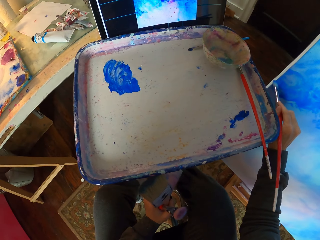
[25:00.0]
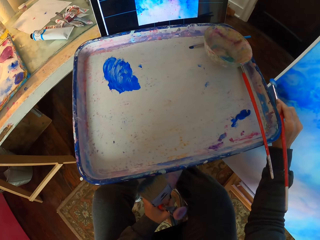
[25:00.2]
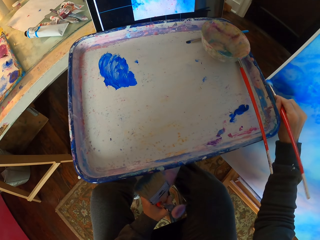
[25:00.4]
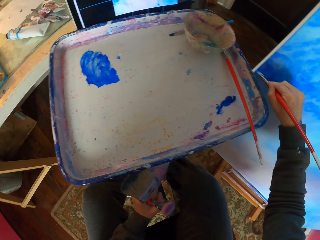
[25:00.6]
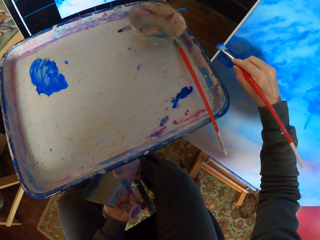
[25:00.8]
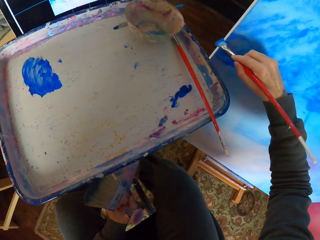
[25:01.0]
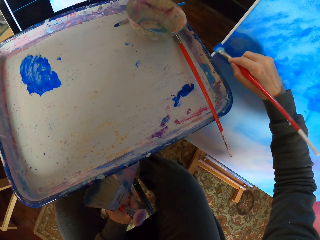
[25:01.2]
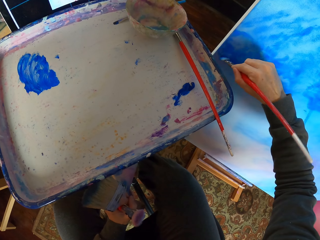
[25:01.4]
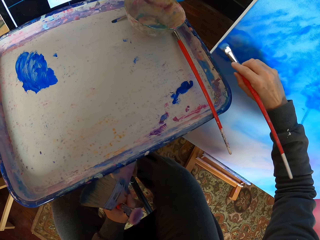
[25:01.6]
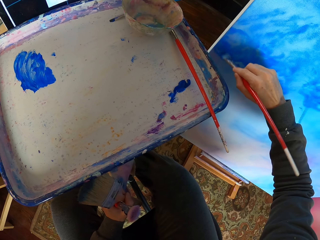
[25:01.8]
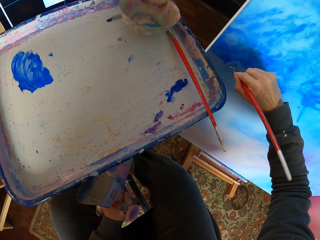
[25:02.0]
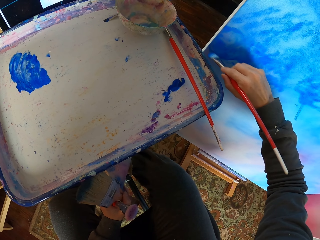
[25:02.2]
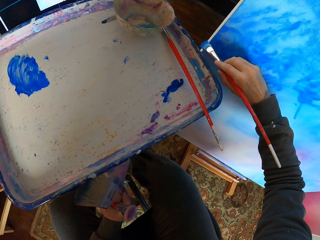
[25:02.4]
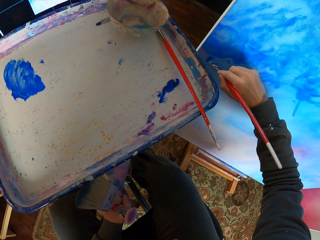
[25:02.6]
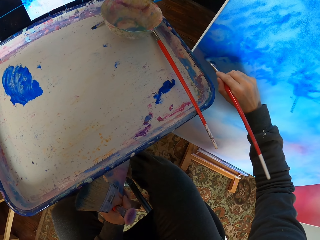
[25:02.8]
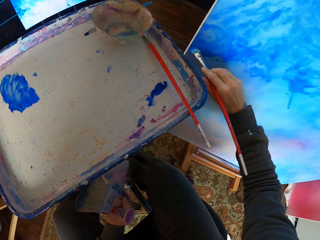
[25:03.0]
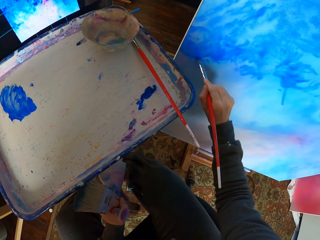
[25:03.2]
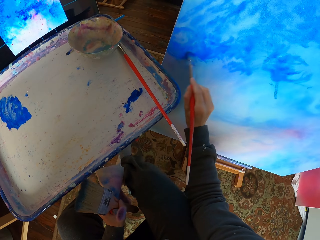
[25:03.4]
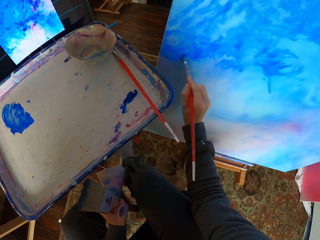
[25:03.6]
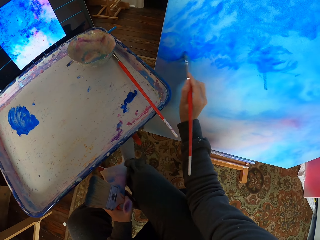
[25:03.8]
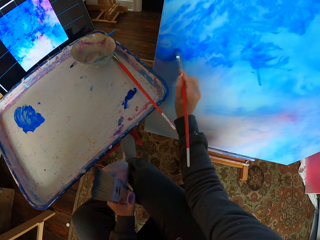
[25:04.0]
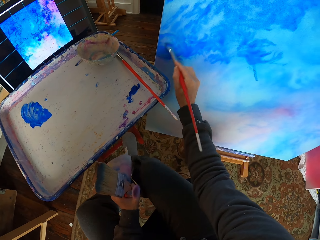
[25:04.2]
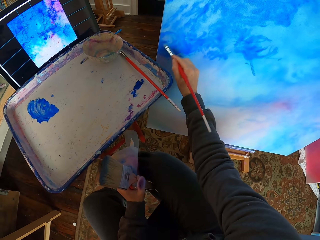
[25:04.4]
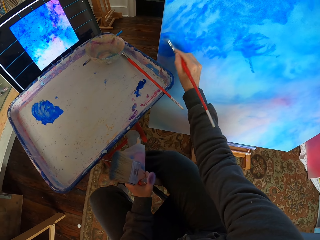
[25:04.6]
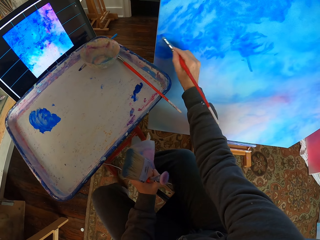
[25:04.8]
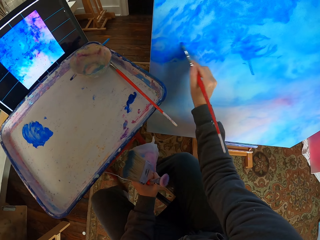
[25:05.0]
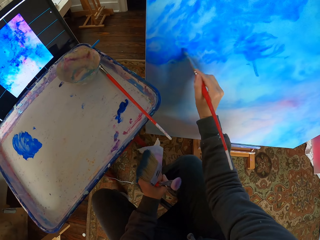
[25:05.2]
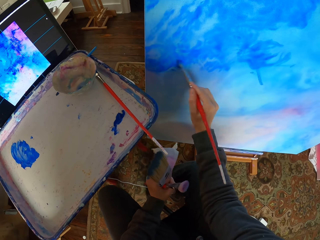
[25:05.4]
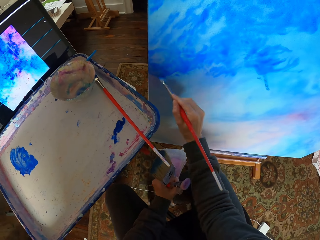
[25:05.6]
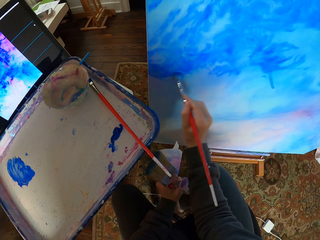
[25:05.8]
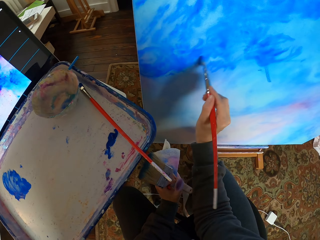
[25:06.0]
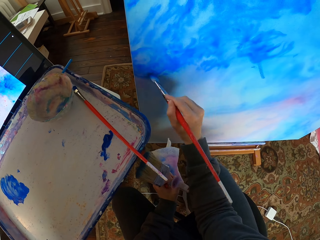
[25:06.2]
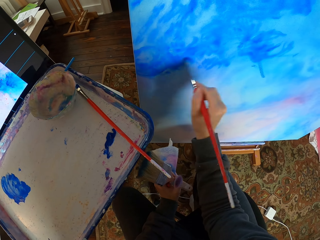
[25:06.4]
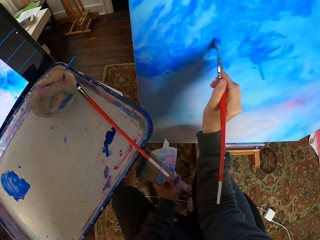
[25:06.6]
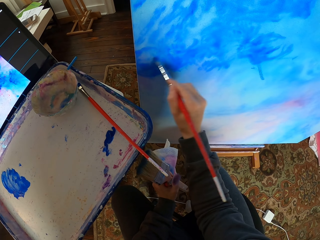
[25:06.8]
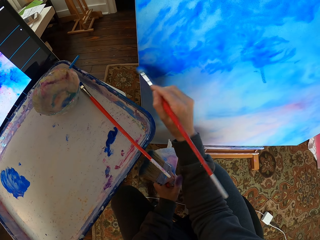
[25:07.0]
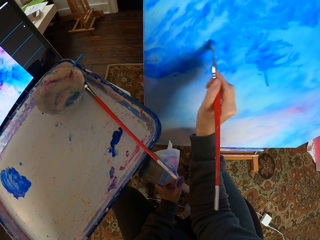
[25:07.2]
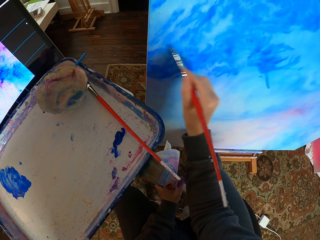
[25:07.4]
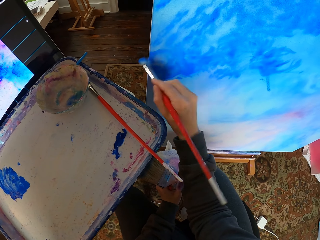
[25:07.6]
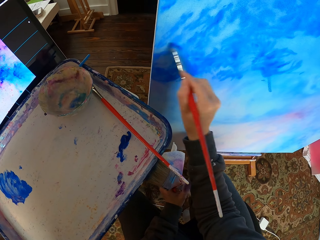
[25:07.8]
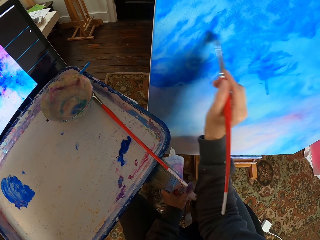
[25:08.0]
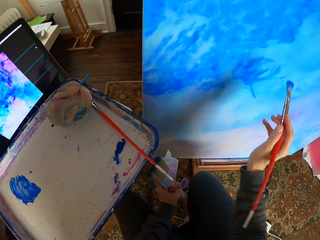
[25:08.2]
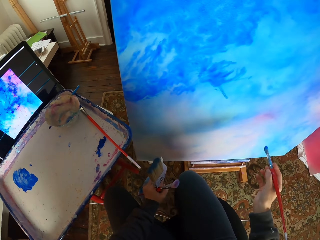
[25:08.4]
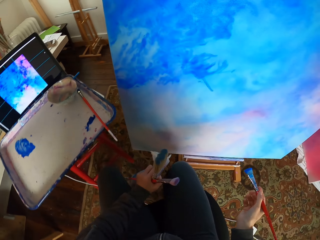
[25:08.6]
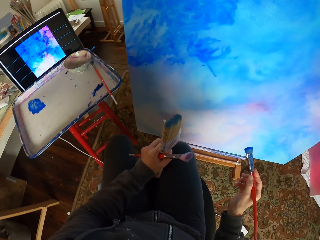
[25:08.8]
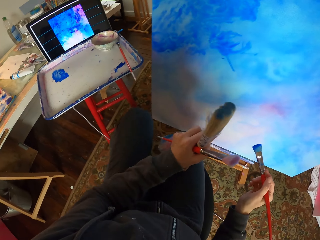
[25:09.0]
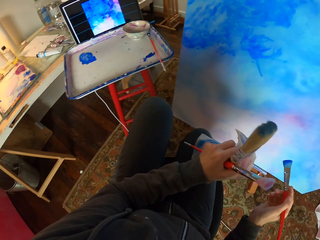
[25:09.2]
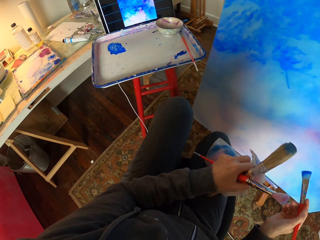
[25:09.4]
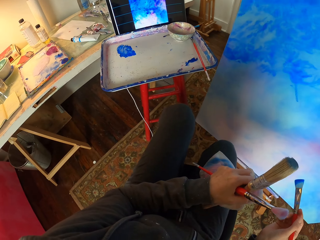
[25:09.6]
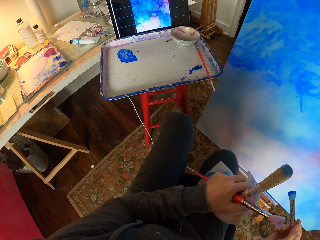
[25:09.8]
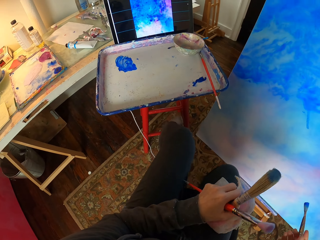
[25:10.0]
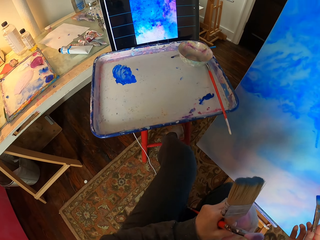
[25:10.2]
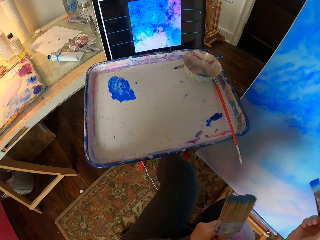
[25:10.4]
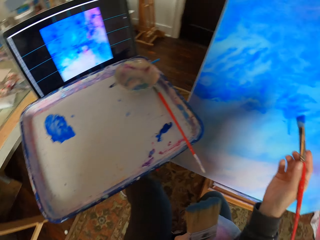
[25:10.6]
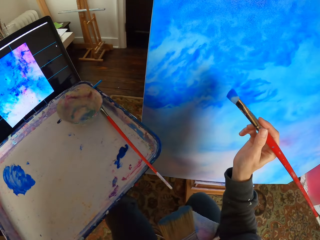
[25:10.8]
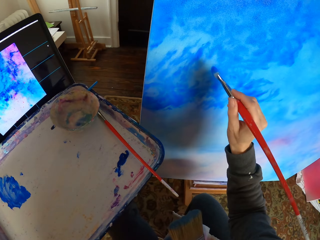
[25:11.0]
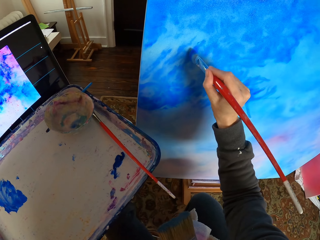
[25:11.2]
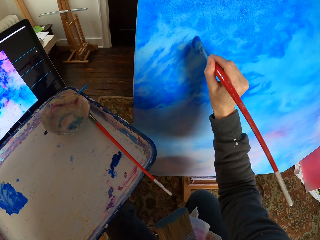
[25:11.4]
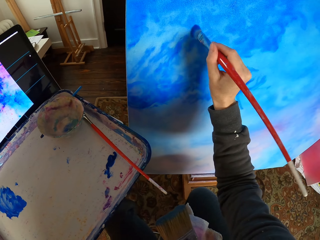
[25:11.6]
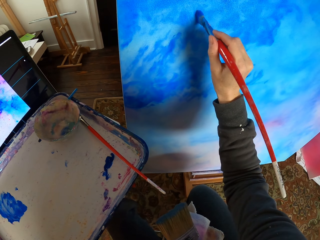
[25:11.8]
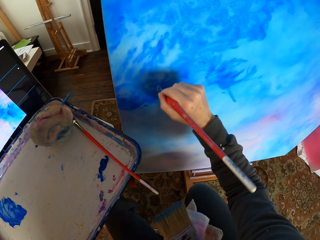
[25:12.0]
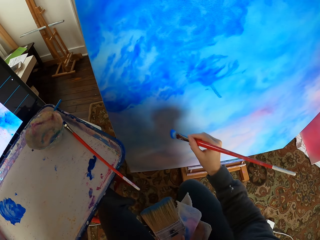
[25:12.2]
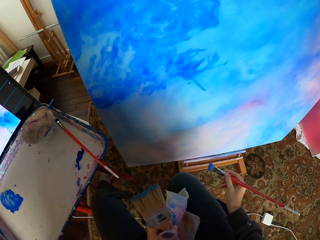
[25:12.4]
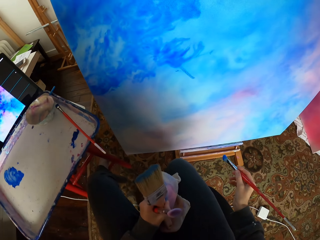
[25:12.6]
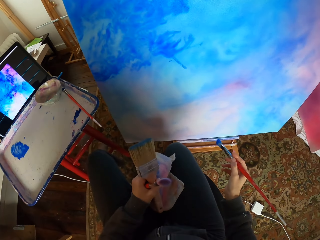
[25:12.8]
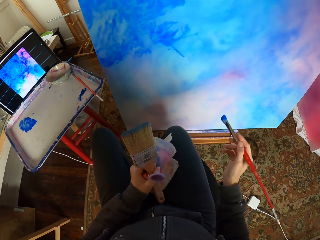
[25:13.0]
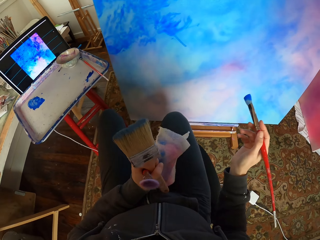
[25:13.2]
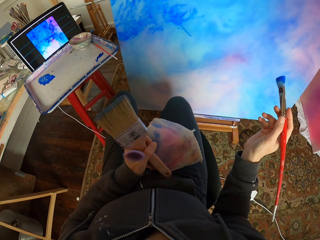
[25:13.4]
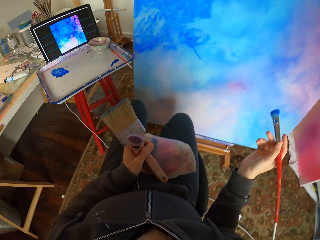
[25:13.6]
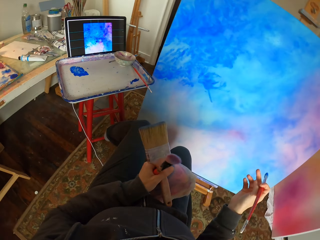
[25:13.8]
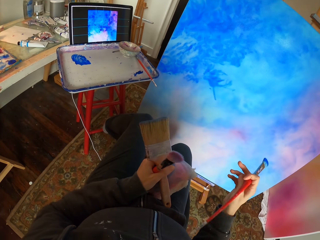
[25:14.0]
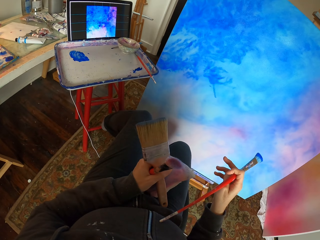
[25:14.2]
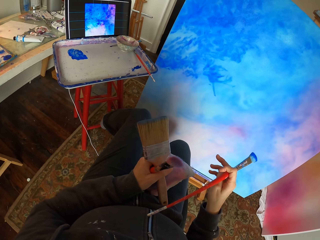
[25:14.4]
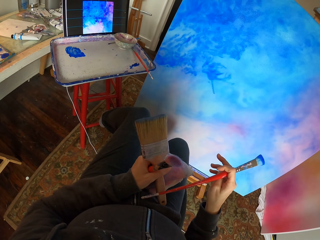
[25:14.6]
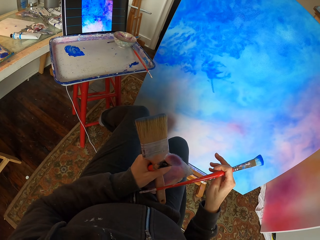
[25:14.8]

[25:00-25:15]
The camera wearer looks at the art. They dry brush the art with a brush. They look at the art.

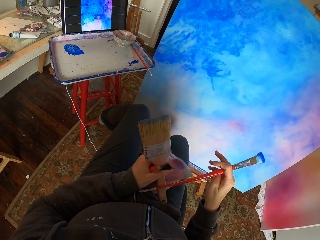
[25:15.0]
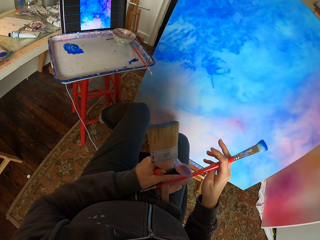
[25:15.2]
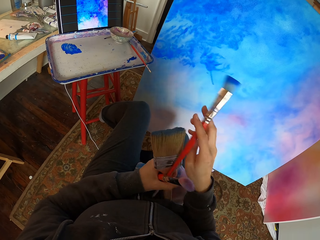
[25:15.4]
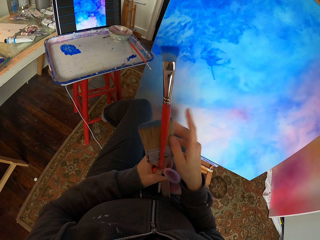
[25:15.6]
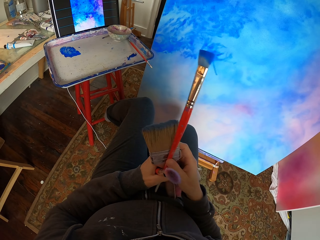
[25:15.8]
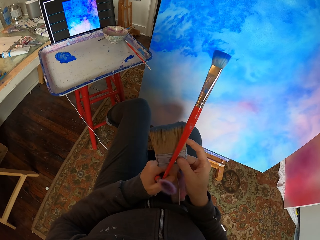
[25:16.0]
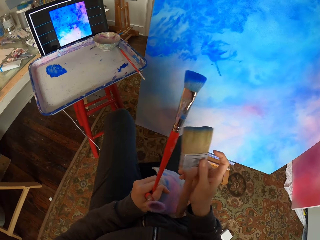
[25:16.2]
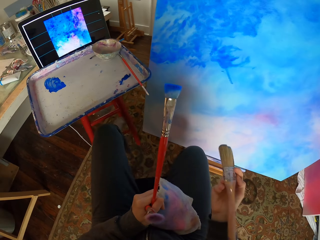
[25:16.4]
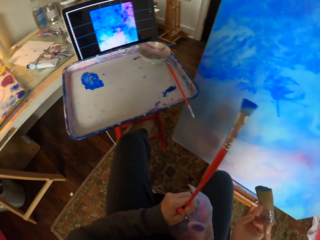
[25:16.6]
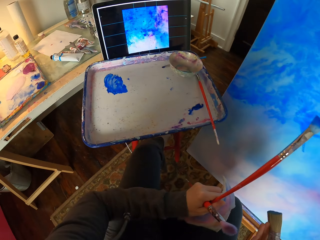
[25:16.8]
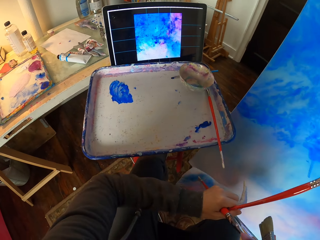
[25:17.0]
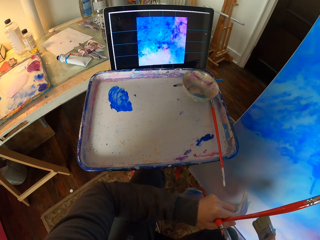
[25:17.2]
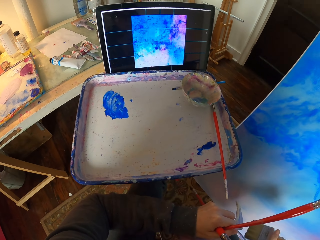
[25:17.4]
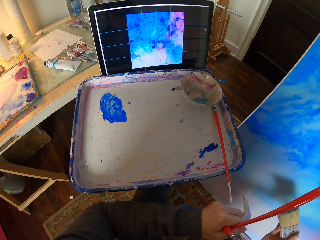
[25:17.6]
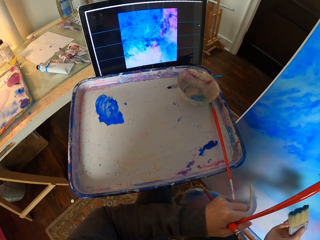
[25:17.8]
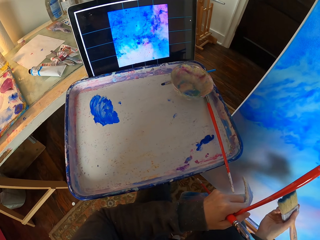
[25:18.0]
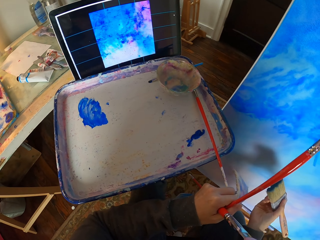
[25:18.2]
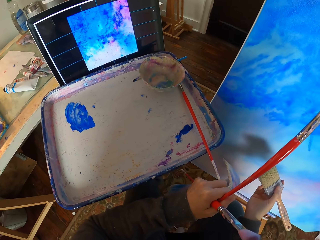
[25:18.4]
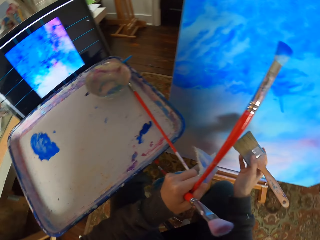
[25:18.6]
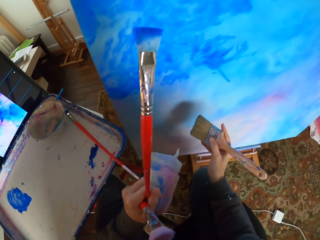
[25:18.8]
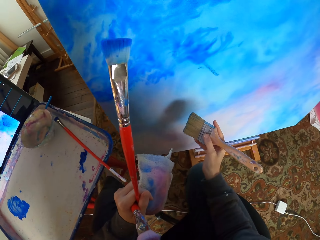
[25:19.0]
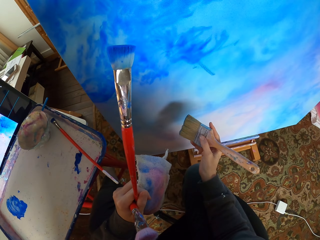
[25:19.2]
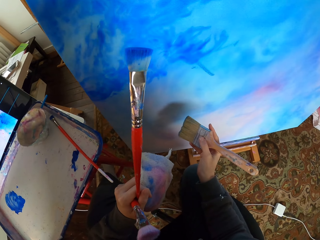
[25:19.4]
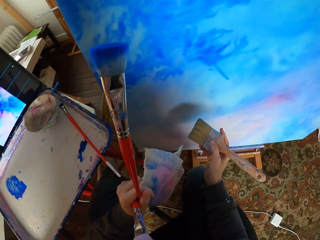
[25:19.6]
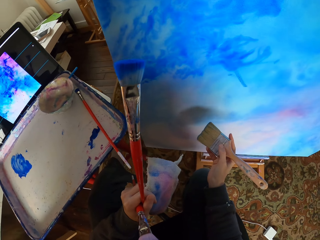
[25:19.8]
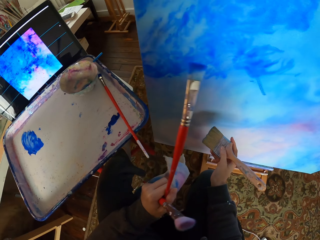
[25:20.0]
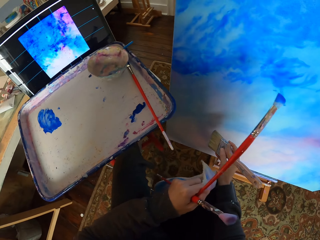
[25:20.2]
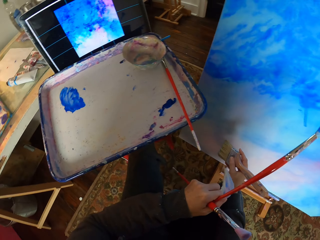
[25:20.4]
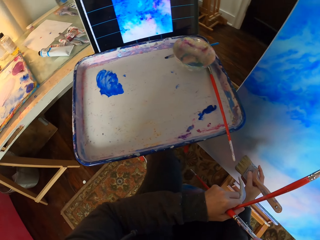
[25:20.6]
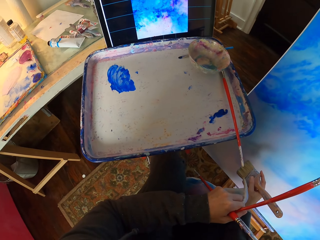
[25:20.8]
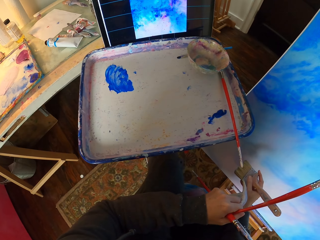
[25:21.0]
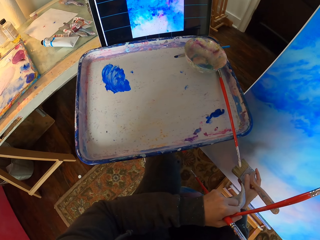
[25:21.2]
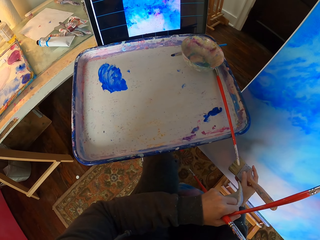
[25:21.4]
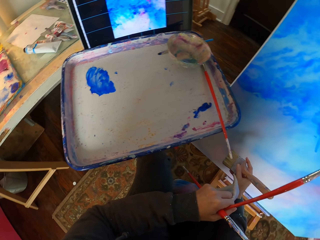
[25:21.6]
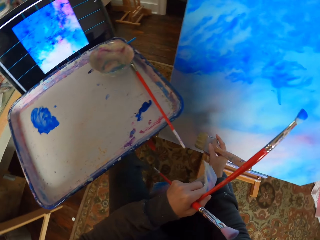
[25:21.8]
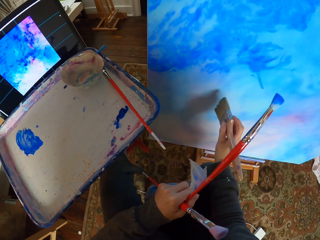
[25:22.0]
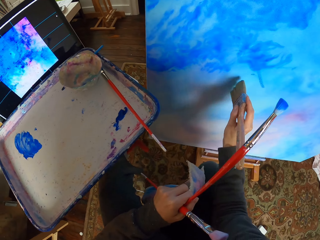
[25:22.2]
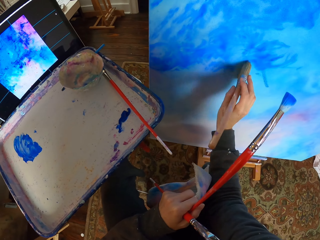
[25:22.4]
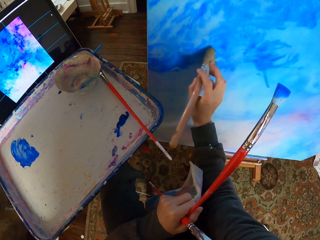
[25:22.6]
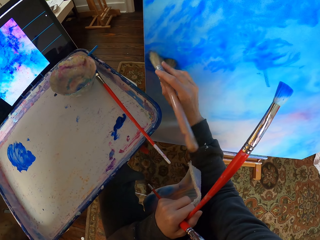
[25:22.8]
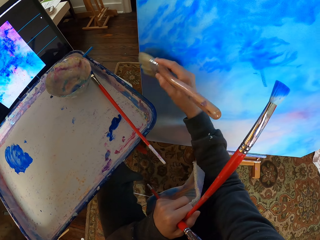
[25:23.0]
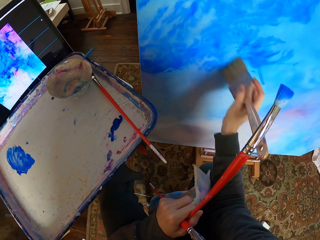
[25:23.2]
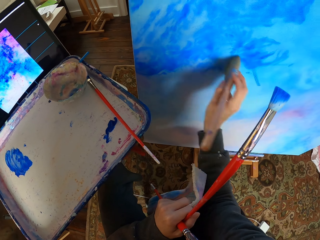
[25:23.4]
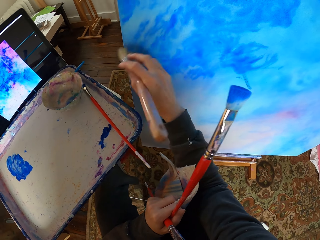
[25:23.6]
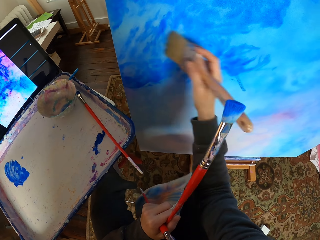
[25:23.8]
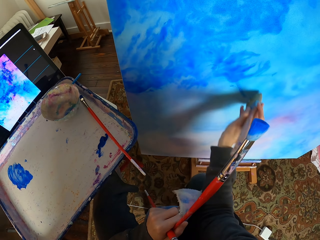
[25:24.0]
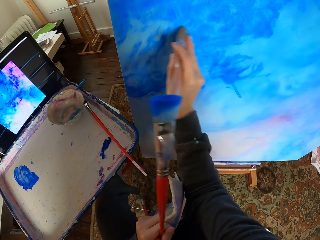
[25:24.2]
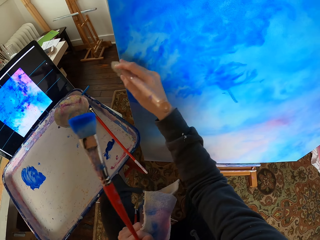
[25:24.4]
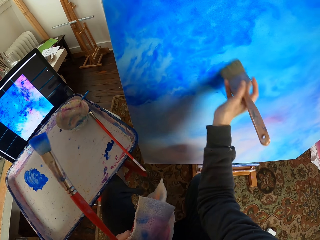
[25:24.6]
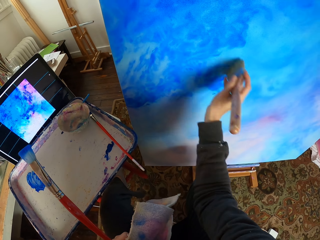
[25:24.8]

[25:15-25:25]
The camera wearer changes the brush in hands. They look at the screen. They dry brush the art with the brush.
